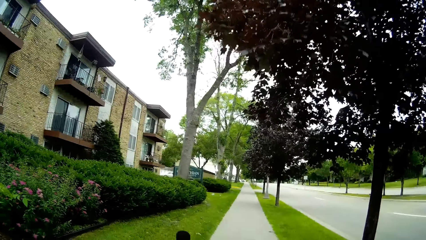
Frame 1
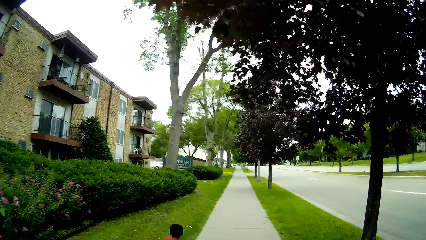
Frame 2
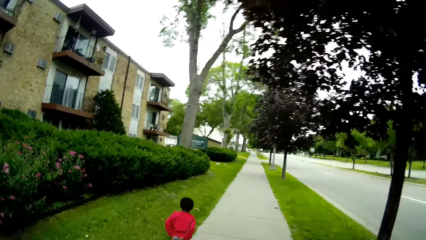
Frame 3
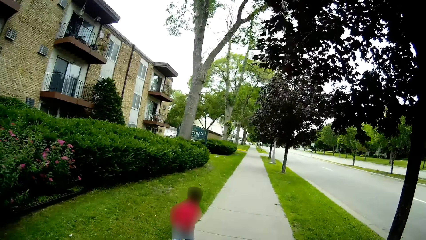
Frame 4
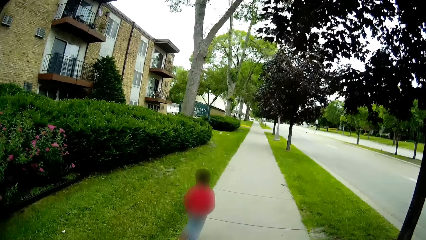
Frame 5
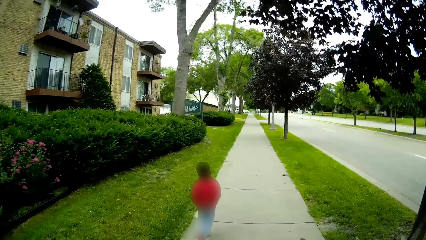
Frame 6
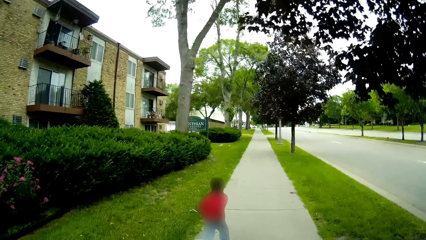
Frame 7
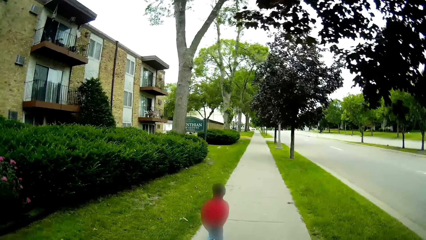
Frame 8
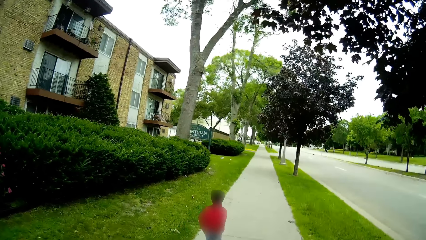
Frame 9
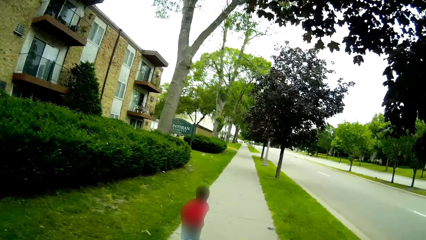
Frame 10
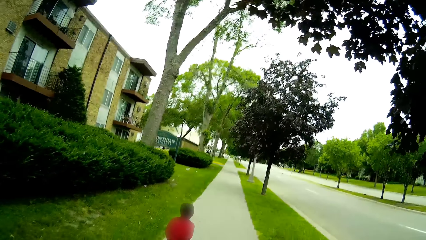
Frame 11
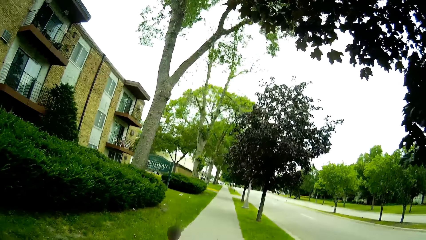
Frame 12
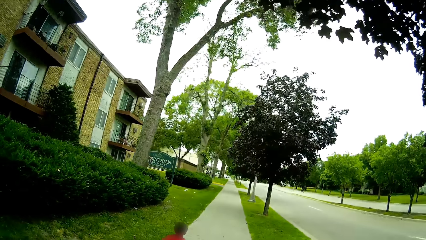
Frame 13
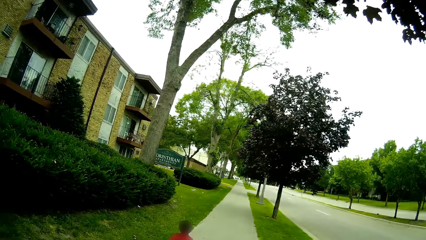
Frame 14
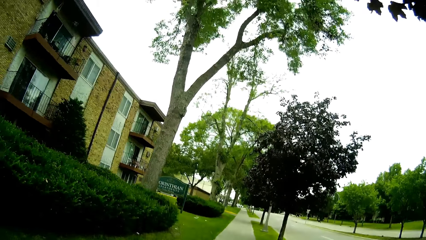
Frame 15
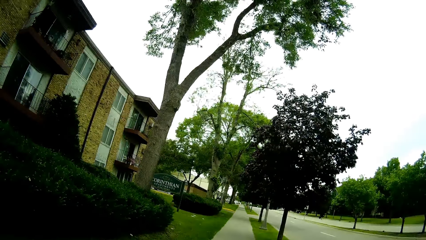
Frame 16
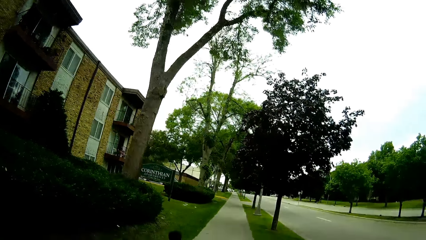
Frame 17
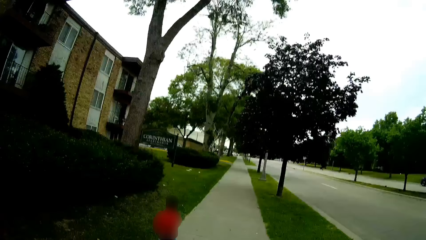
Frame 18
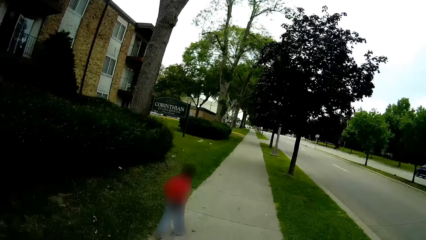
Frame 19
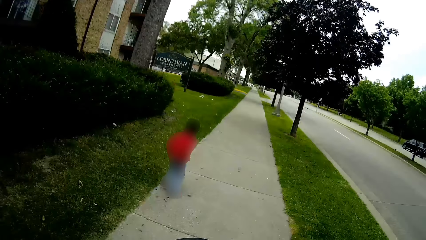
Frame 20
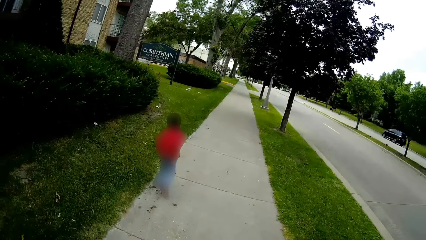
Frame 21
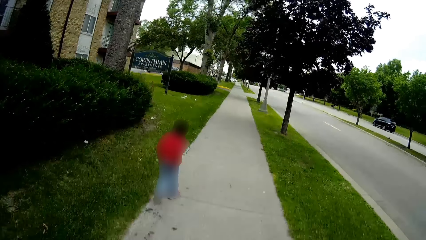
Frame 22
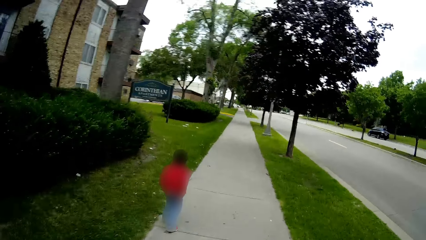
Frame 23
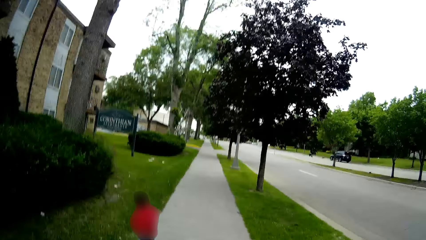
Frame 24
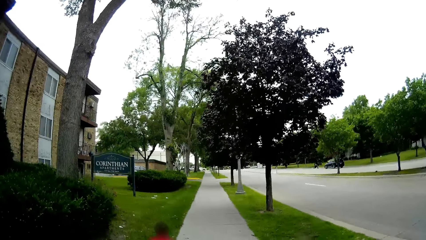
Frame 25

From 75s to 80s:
A grey SUV drives by the camera wearer.

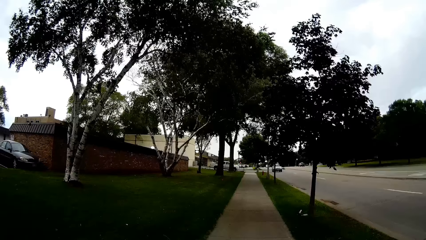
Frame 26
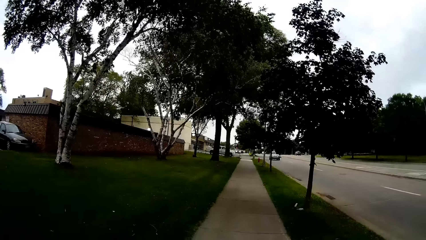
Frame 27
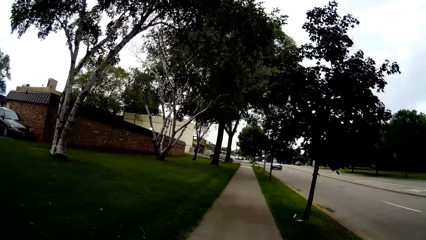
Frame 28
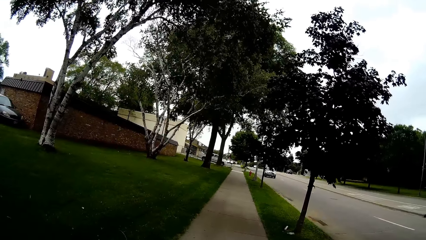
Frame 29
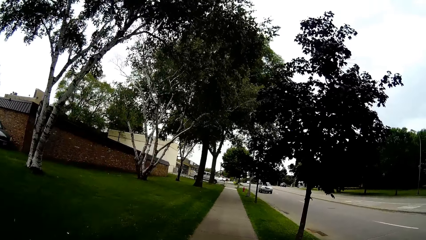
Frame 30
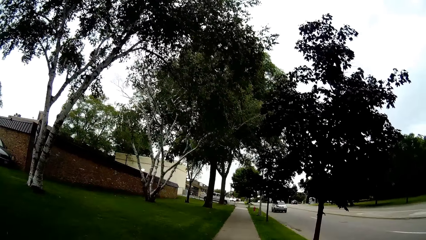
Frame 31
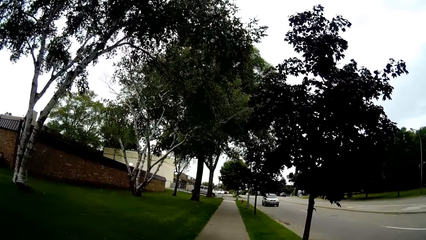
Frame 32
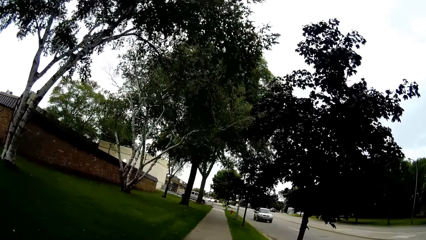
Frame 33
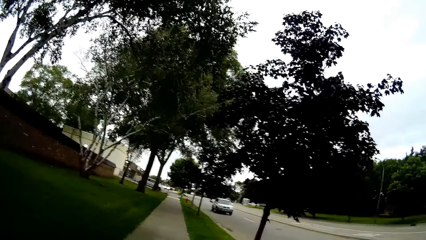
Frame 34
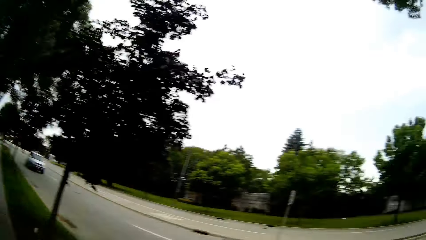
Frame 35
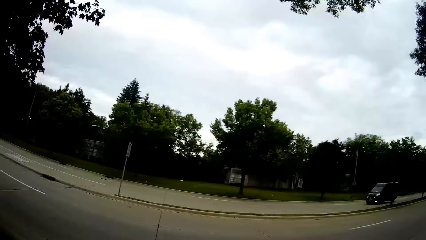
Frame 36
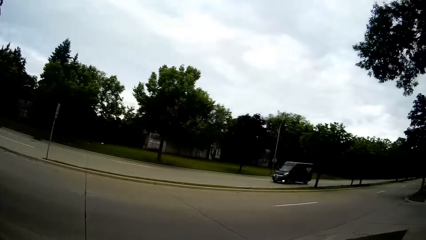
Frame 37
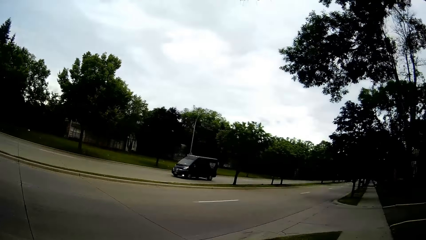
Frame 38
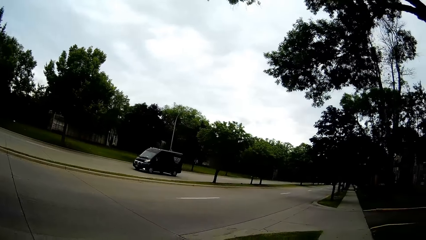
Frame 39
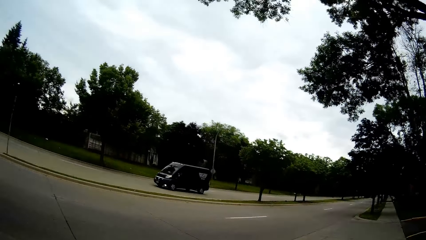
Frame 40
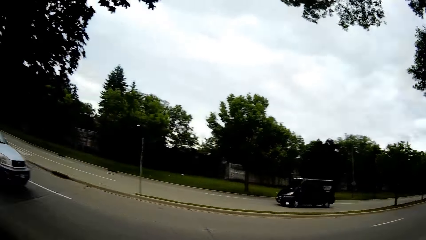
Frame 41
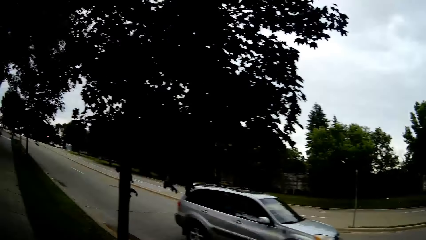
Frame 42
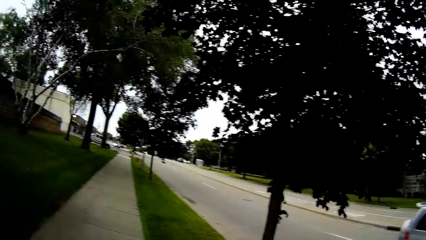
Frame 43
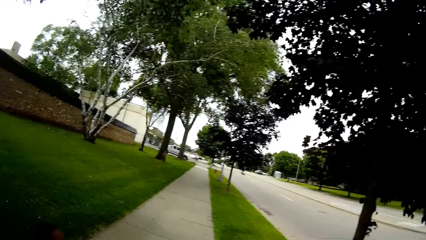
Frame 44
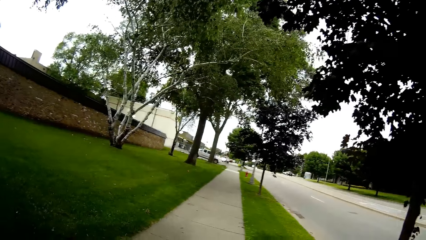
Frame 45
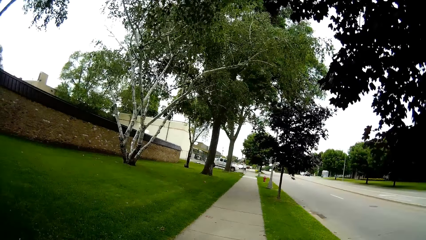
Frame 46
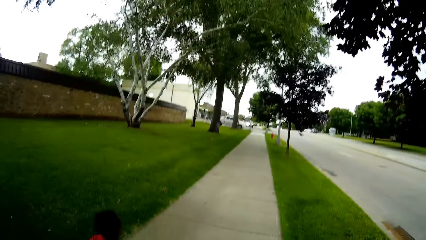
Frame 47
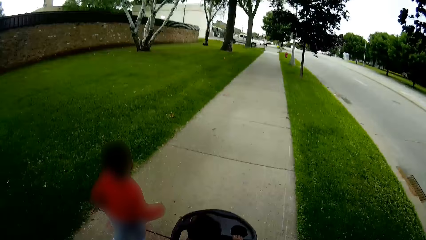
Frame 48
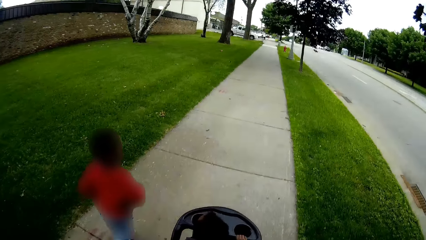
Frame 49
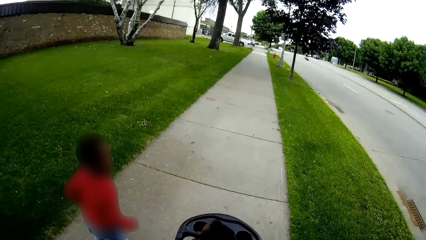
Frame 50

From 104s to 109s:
The camera wearer looks around the compound. A grey SUV drives by them.

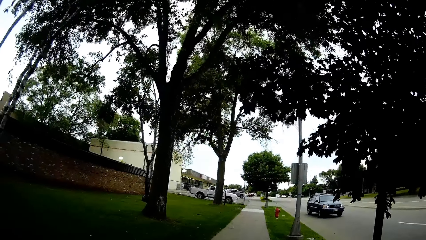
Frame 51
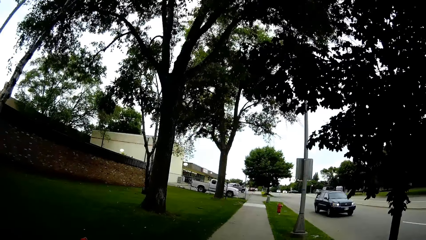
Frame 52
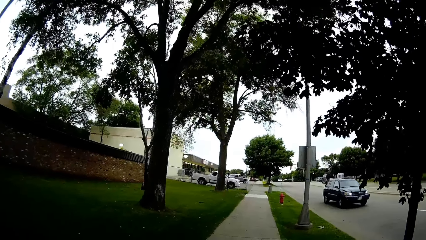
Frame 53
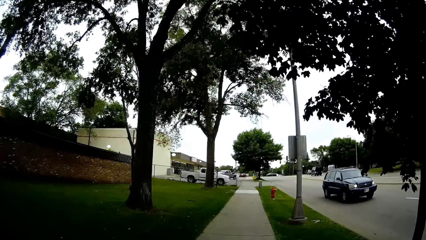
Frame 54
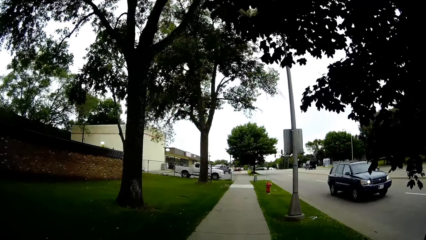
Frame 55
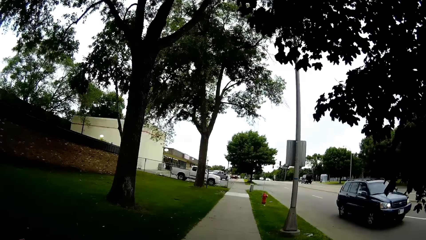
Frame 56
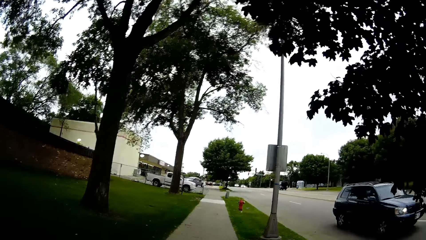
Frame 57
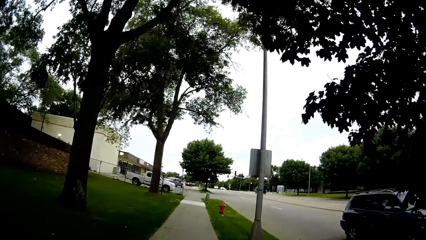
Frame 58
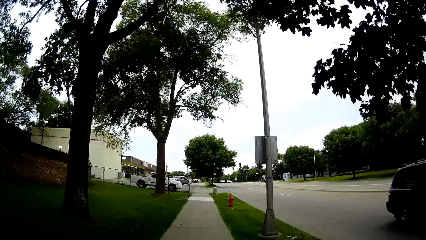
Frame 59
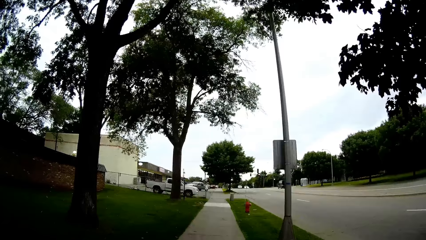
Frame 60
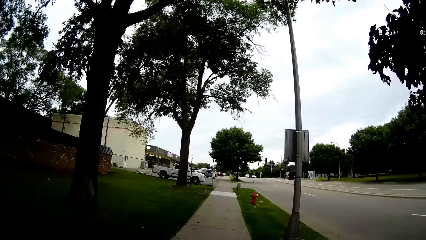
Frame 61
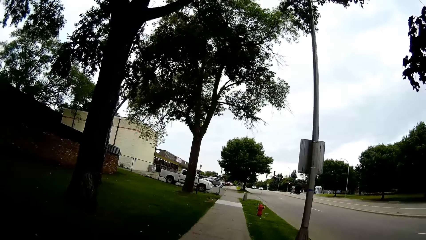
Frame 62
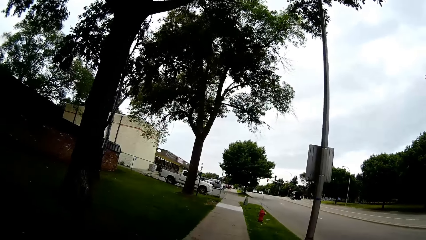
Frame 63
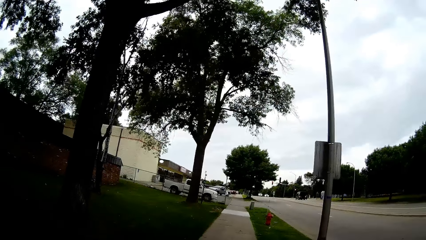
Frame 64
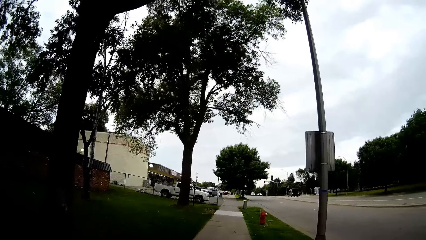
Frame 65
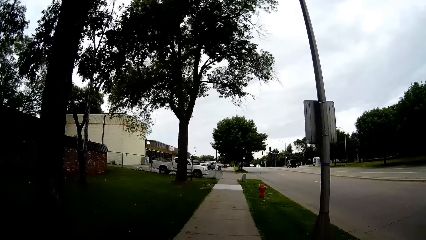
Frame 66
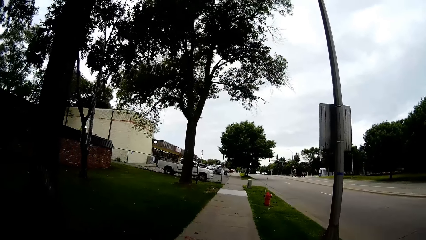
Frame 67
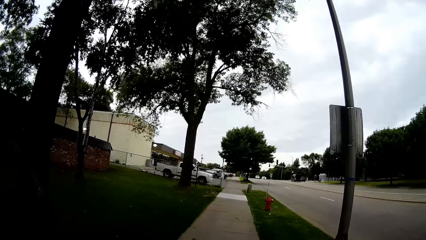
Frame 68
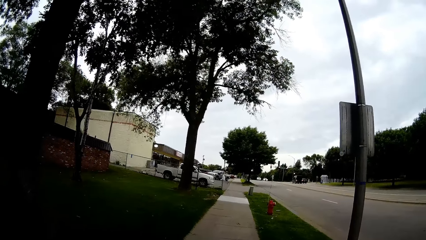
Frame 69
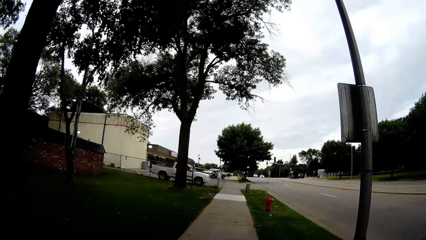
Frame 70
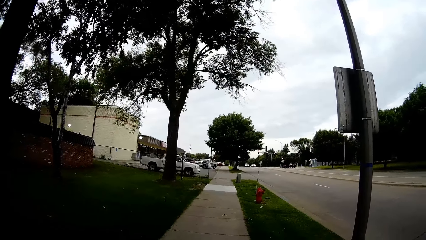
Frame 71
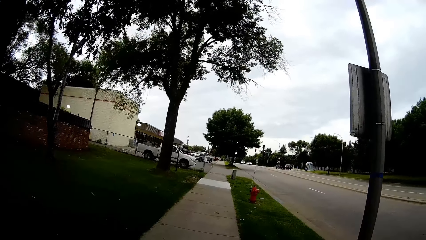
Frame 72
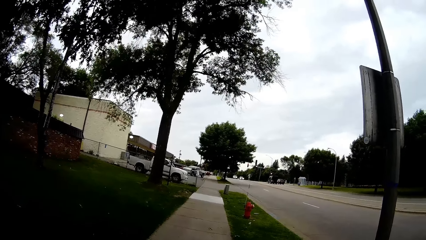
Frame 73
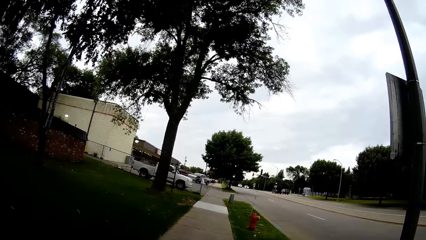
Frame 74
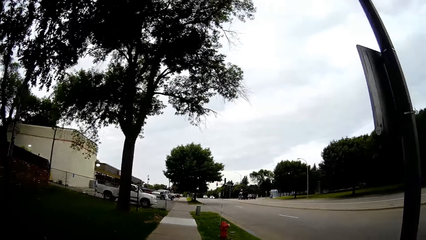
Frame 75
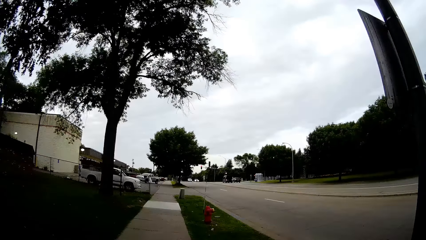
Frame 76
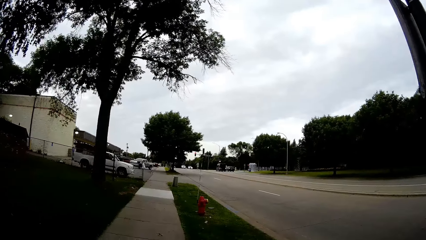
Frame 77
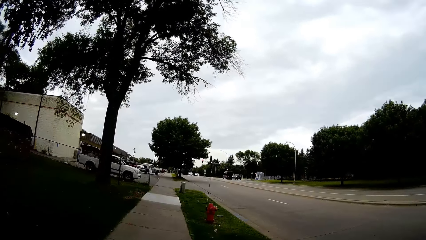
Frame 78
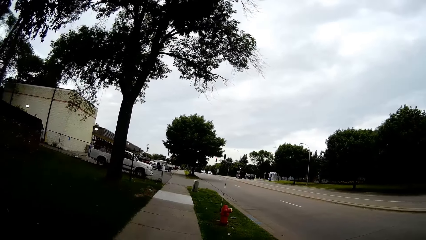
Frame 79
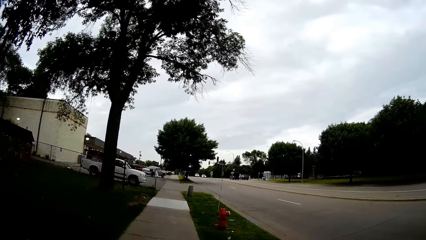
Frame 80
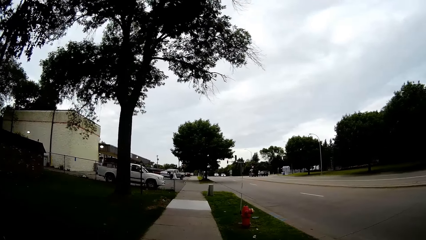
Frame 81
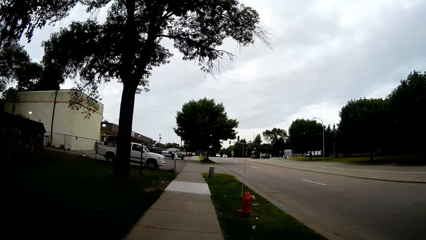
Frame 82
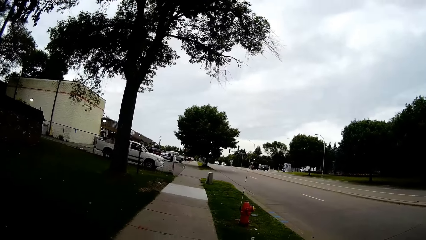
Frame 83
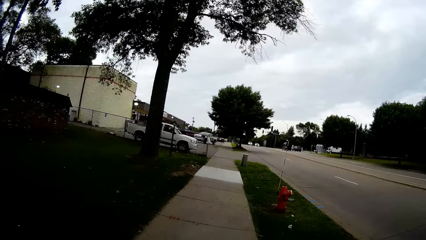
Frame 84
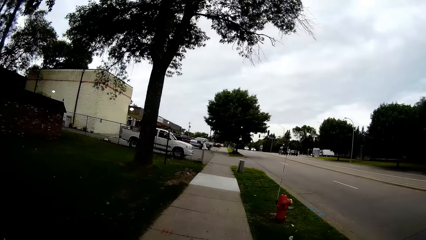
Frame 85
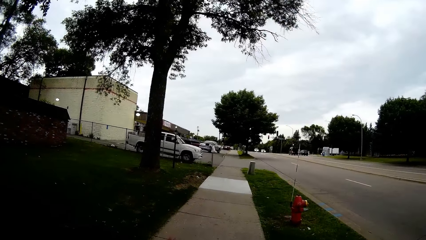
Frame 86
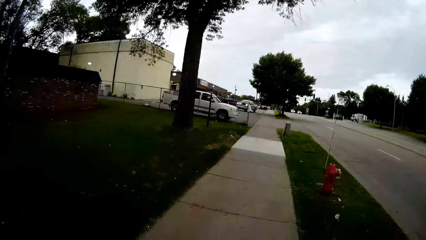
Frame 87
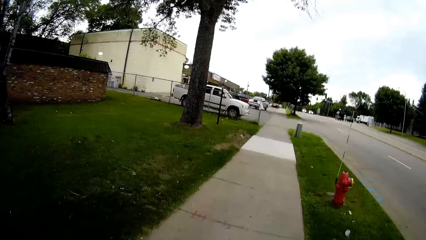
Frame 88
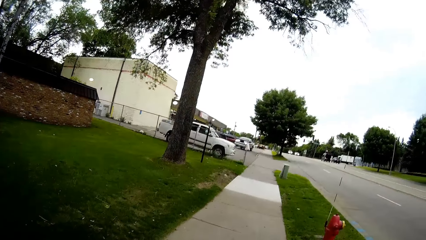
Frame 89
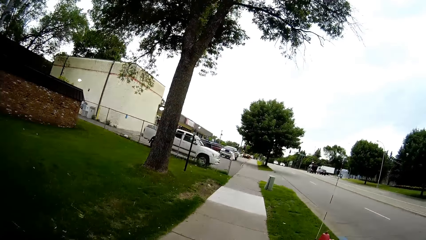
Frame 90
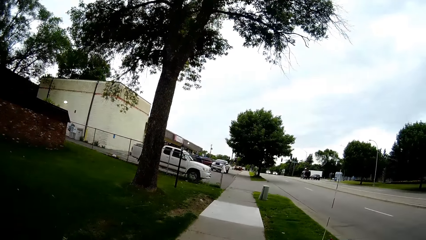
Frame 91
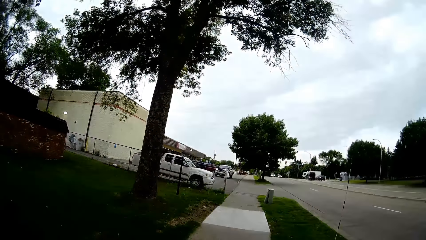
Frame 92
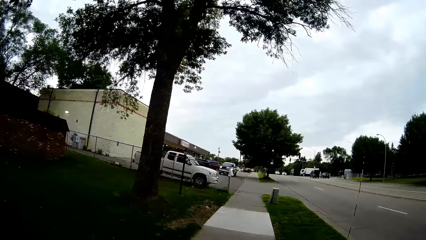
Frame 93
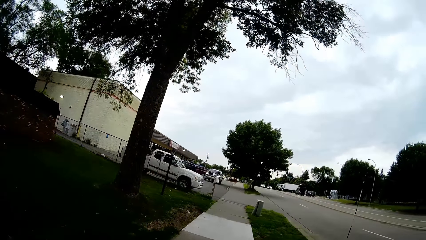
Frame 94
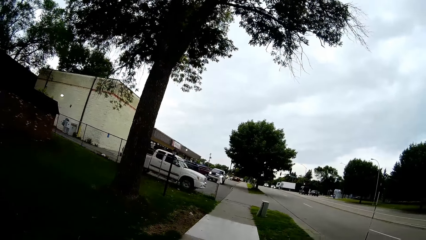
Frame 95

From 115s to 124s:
The camera wearer walks along the pavement.
